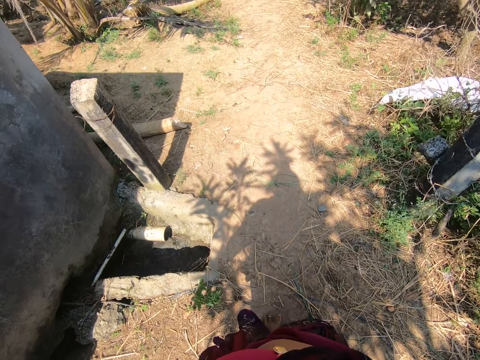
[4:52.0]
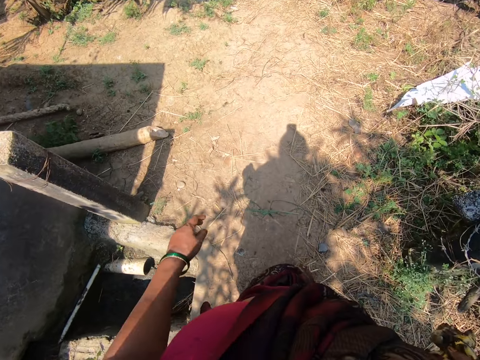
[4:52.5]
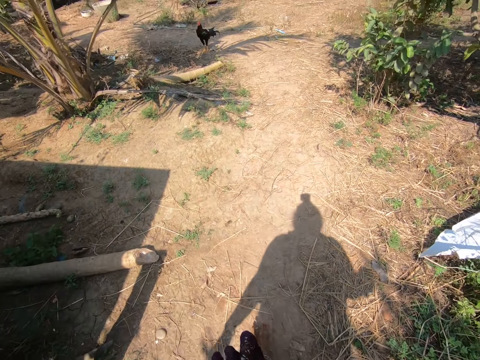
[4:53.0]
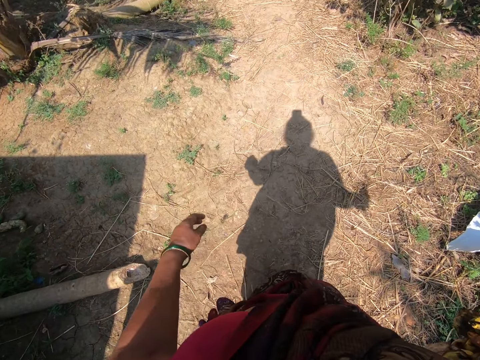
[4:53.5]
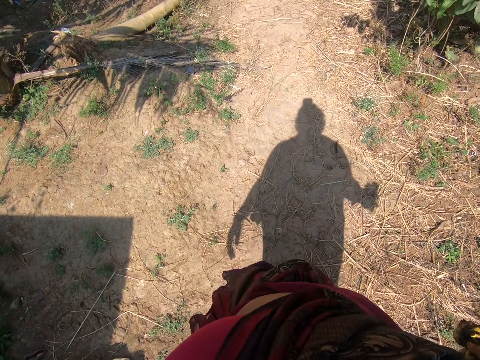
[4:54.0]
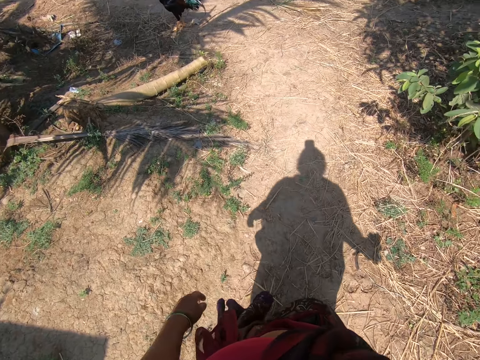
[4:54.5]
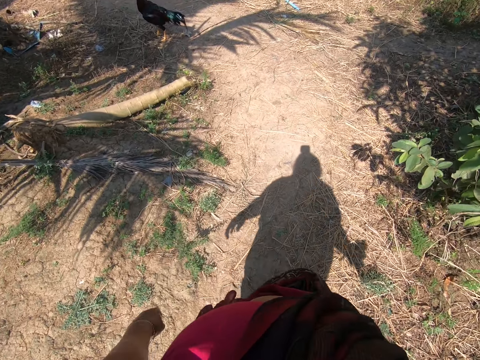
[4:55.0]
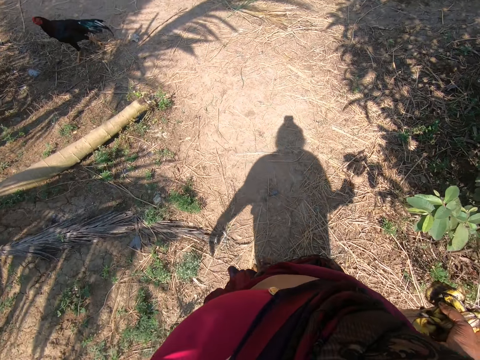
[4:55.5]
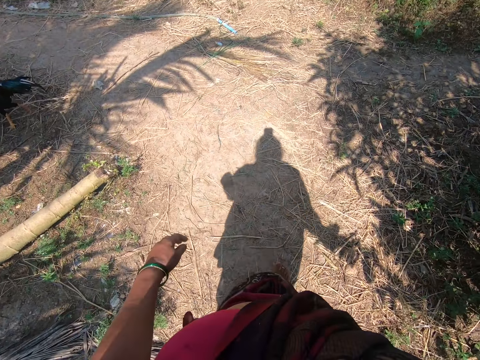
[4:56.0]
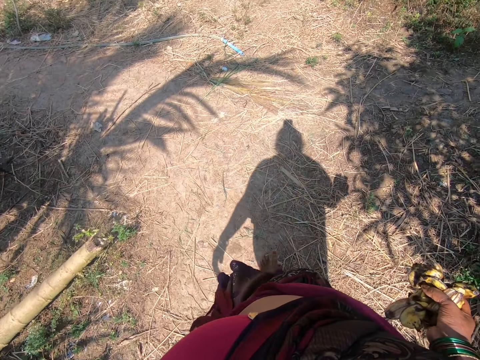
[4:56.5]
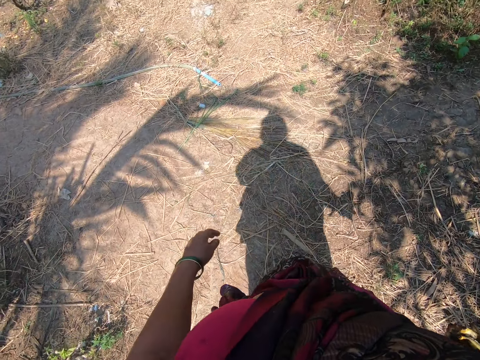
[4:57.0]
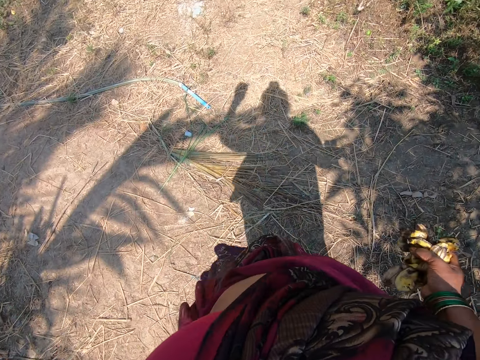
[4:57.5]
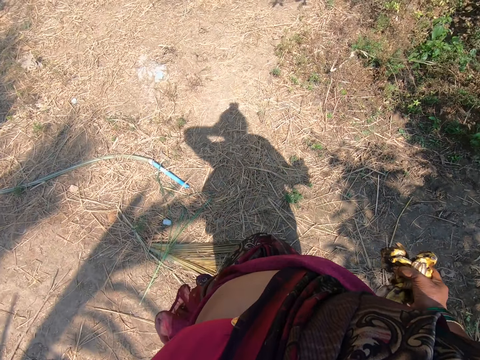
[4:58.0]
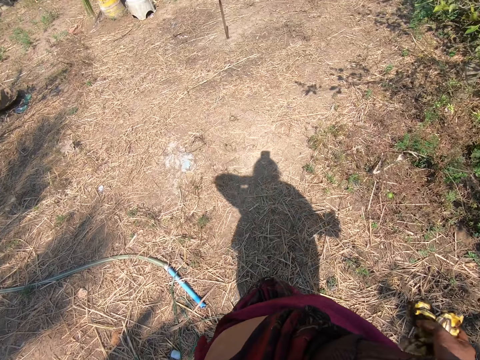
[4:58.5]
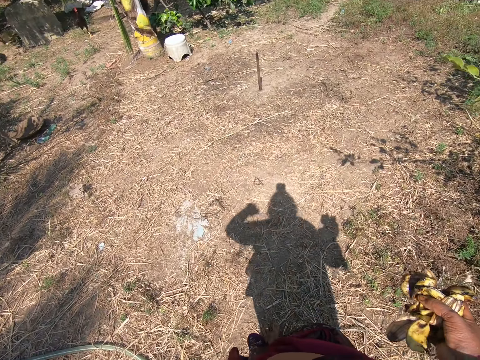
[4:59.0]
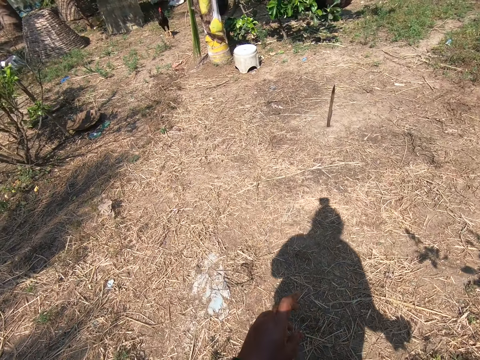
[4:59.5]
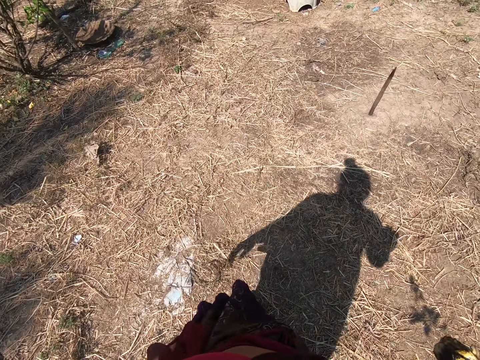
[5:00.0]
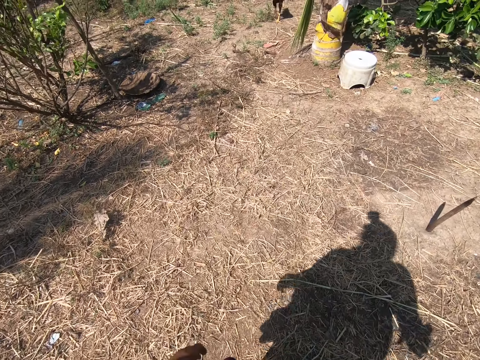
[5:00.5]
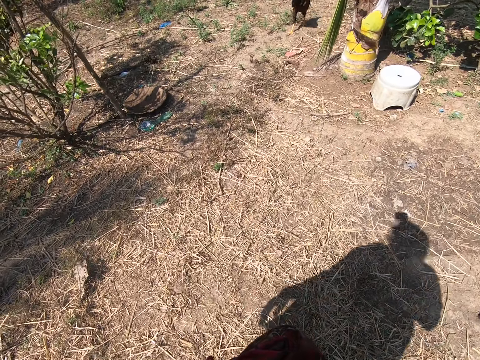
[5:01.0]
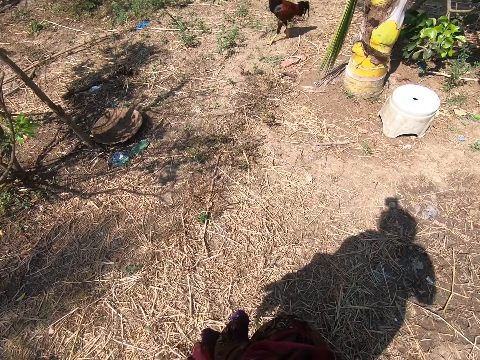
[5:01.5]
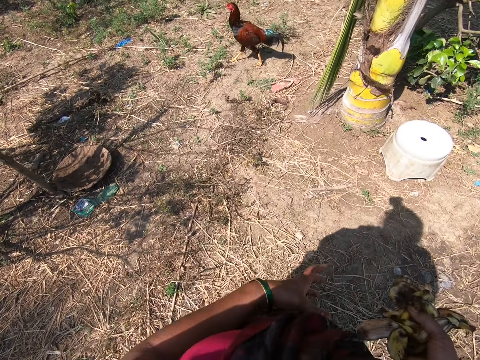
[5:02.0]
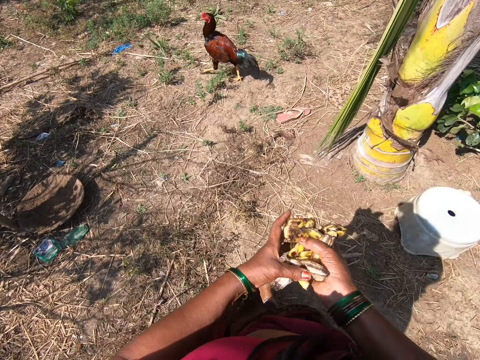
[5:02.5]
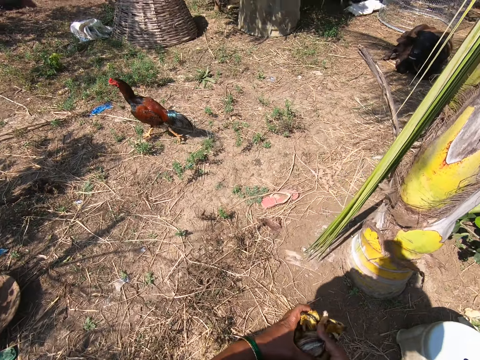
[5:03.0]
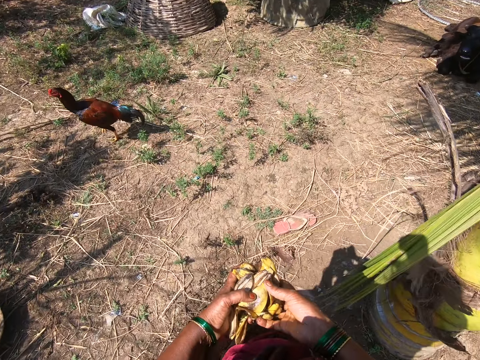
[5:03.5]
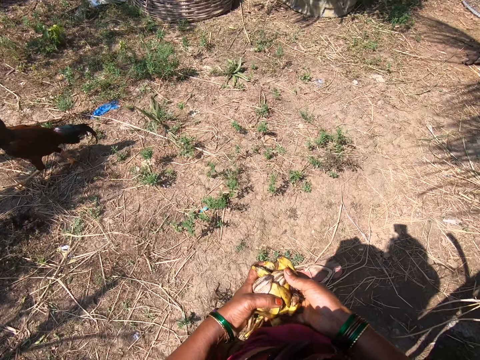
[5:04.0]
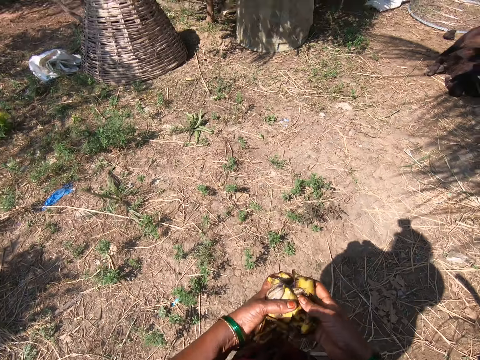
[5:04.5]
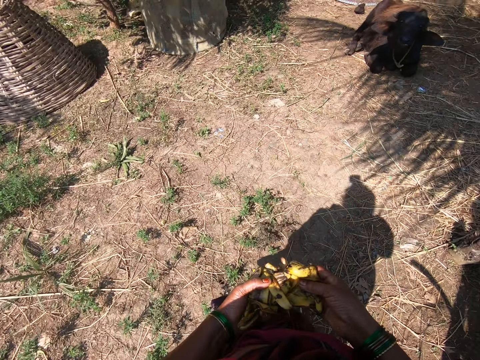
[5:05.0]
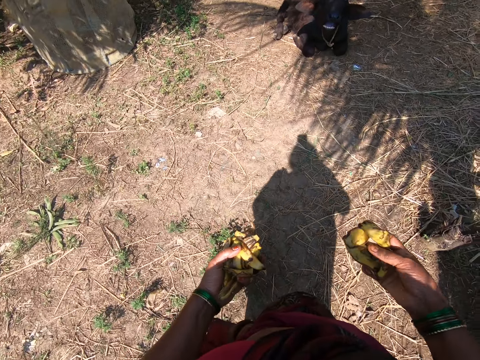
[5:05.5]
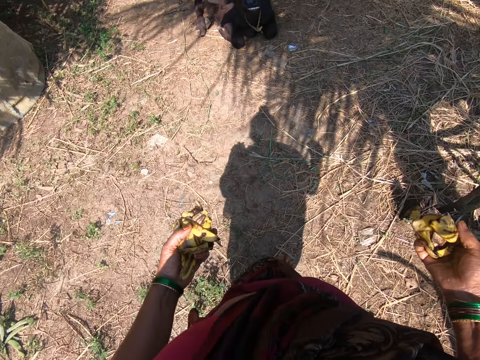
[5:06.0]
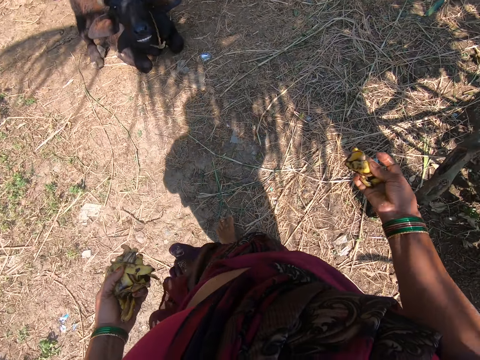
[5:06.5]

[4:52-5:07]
The camera wearer raises her hand to her head. She walks barefoot on the ground. She lowers her hand. She walks barefoot on the ground. She divides the banana peels in her hands. She packs some of the plantain peel in her left hand. She walks barefoot on the ground.

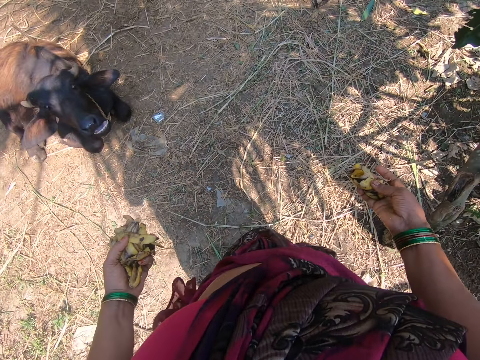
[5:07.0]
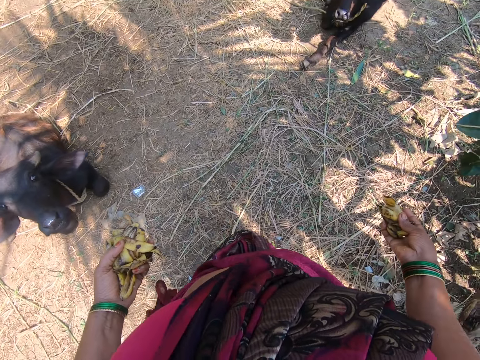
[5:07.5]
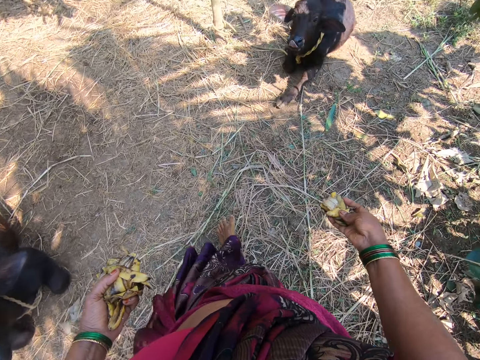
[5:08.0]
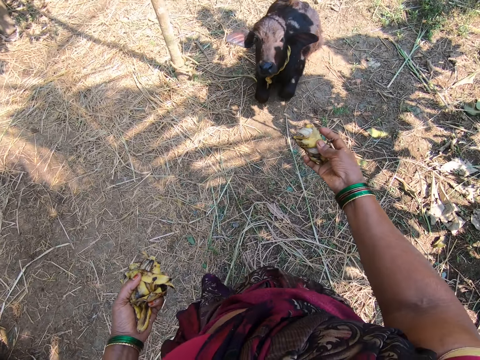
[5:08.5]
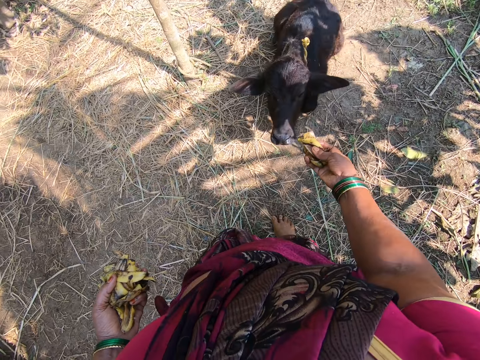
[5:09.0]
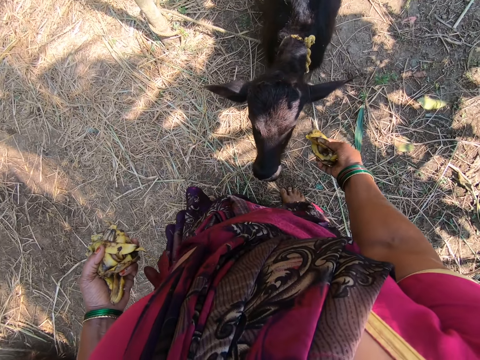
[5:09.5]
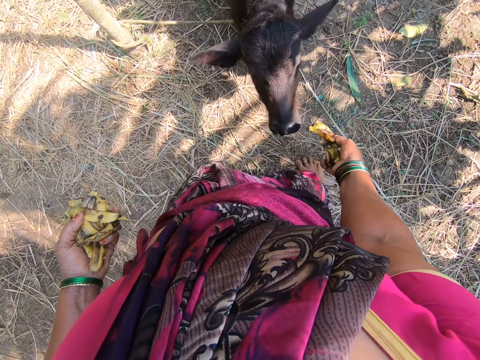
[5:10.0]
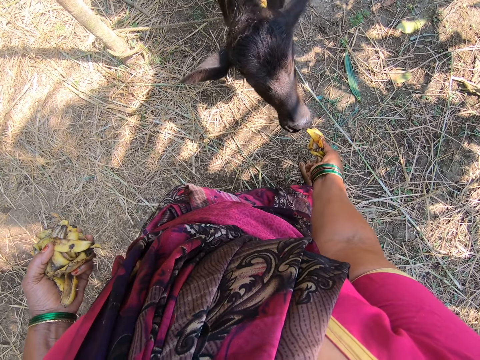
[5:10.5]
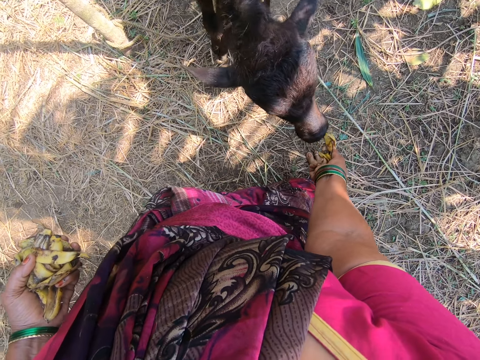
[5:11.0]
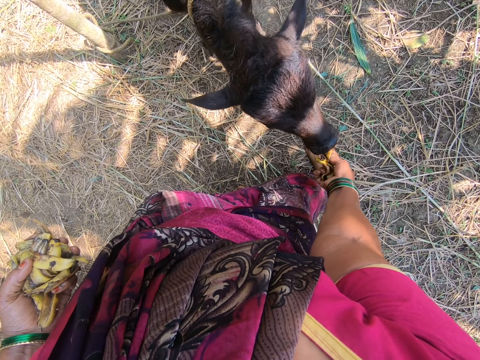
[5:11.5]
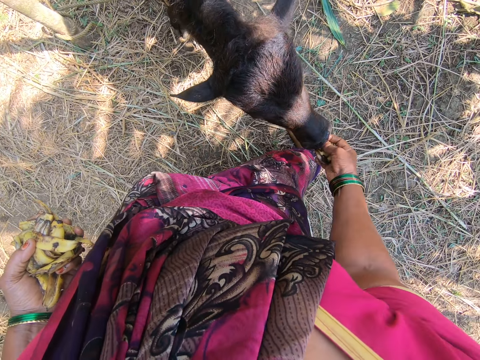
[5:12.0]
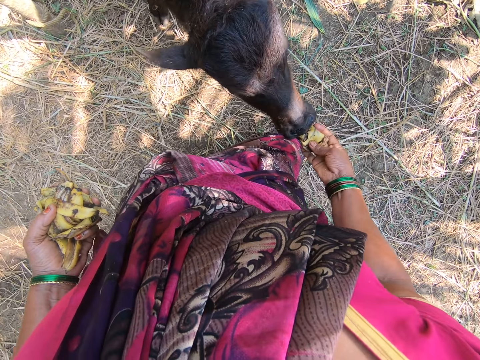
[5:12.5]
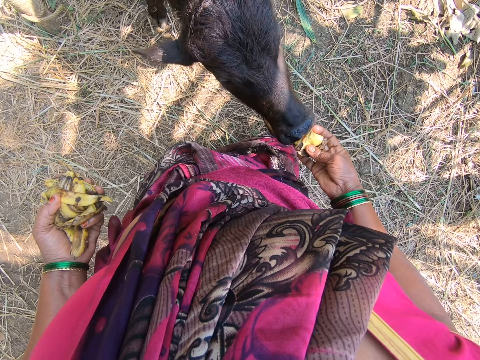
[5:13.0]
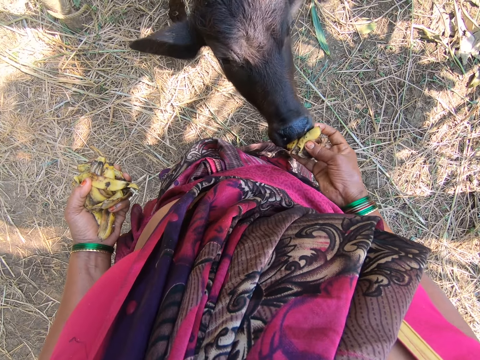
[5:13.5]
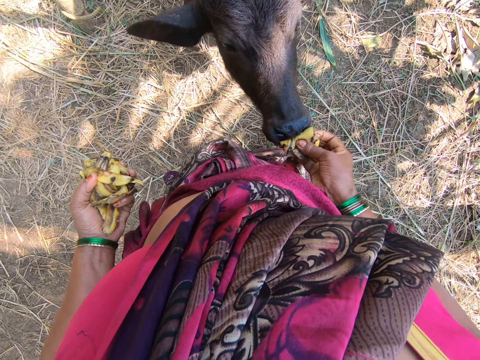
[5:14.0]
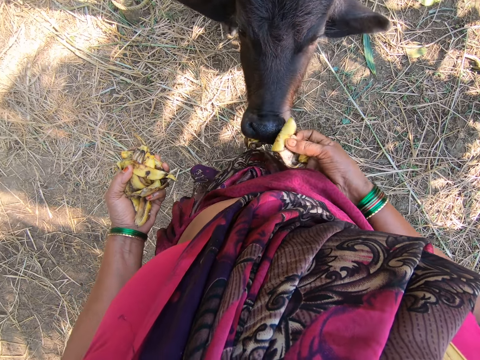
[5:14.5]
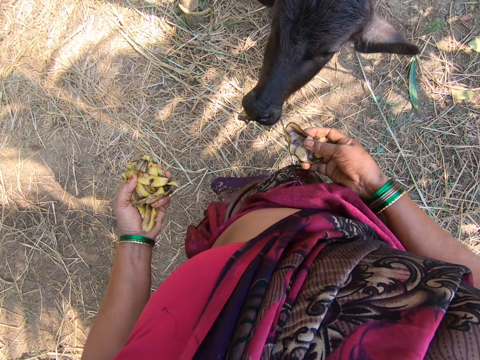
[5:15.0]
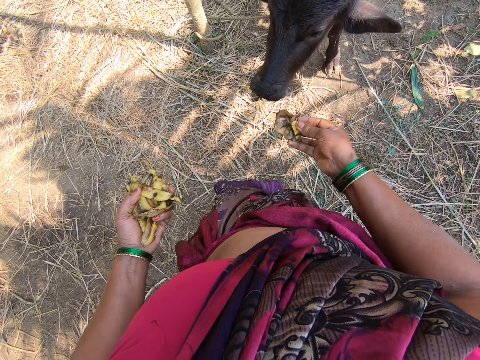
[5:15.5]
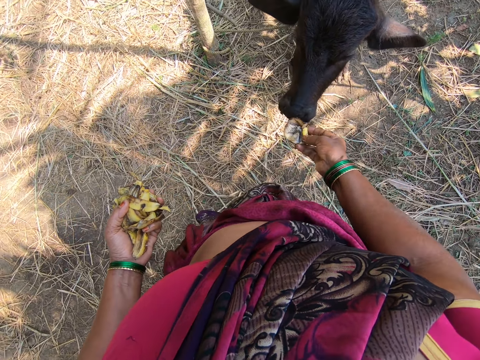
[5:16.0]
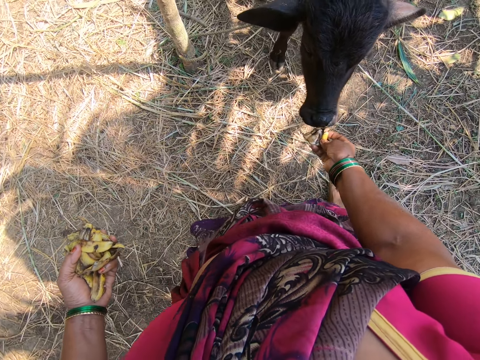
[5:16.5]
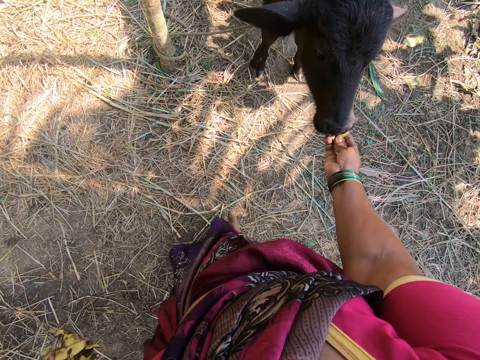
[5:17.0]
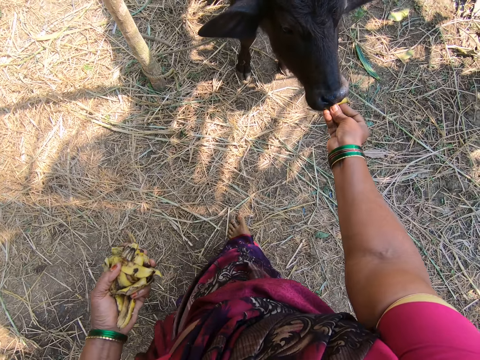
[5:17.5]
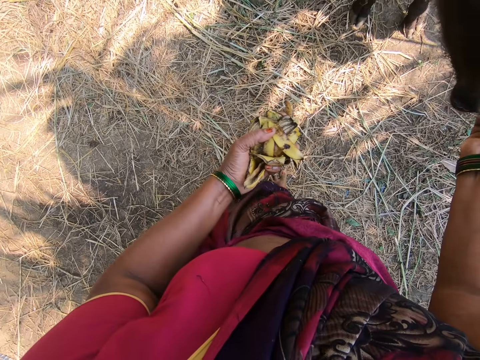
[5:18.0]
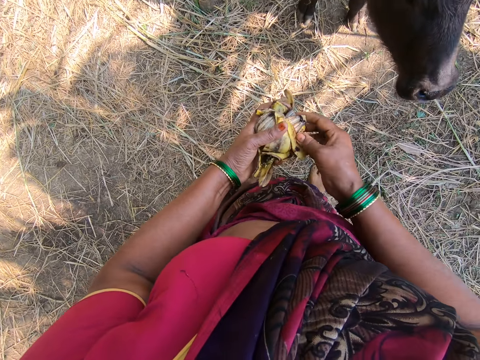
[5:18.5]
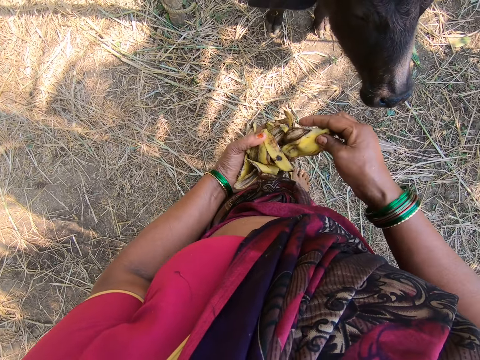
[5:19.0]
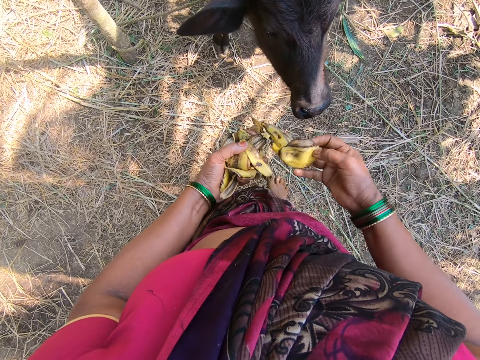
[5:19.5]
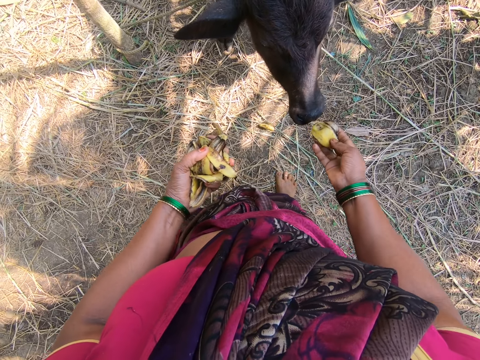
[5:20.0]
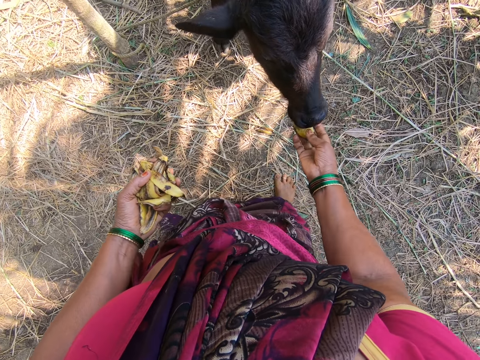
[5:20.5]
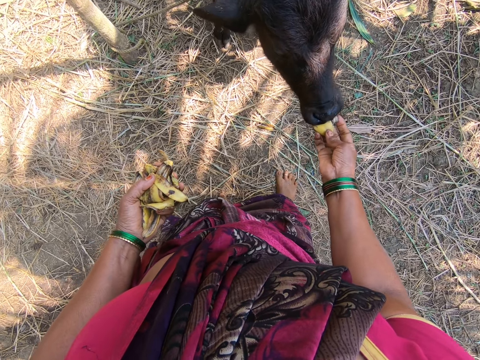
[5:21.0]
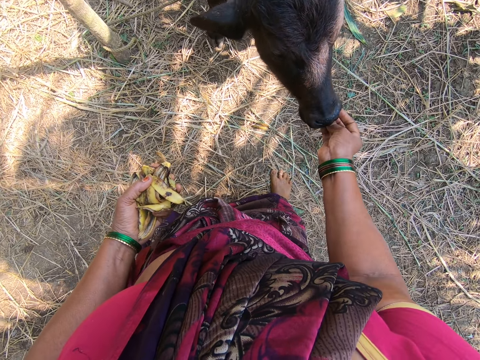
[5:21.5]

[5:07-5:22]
The camera wearer gives the goat or calf in the garden the plantain peel in her right hand. She stops in front of the goat in another garden. She moves her body. She feeds the calf the banana peels. She picks more plantain peel from her left hand to her right hand. She drops the banana peel on the ground. She gives the goat in the garden the plantain peel in her right hand.
